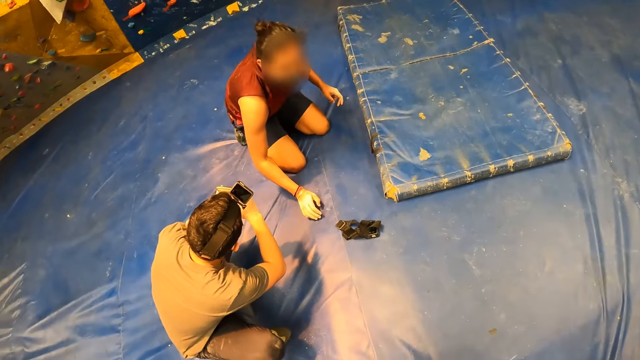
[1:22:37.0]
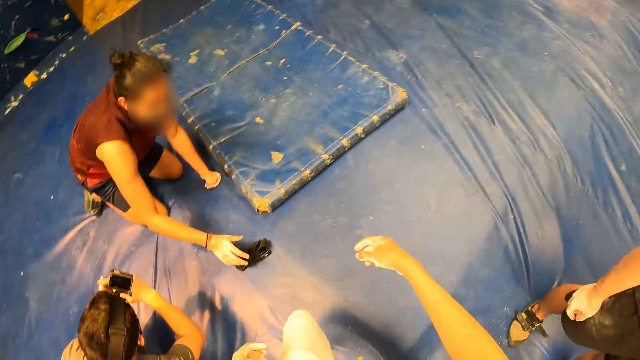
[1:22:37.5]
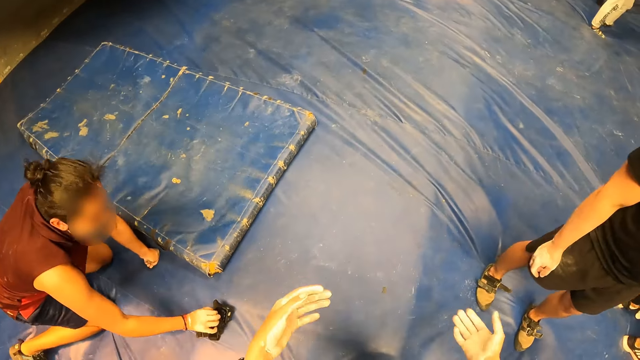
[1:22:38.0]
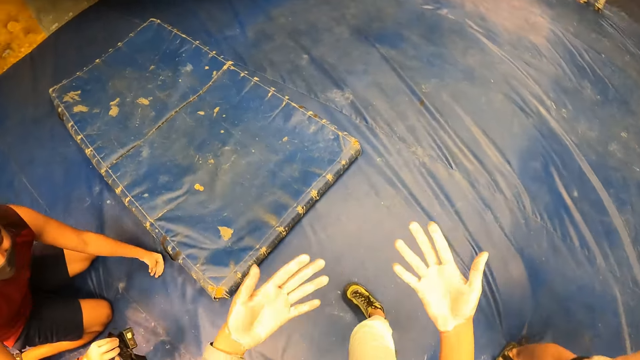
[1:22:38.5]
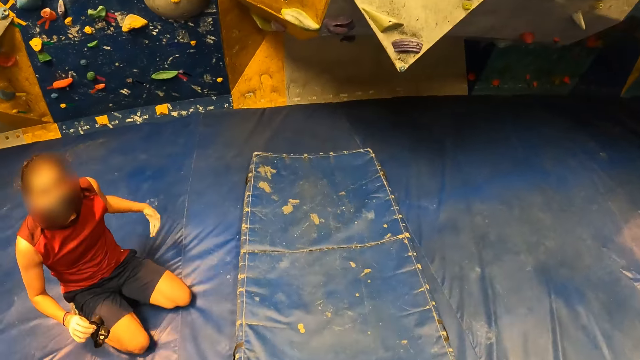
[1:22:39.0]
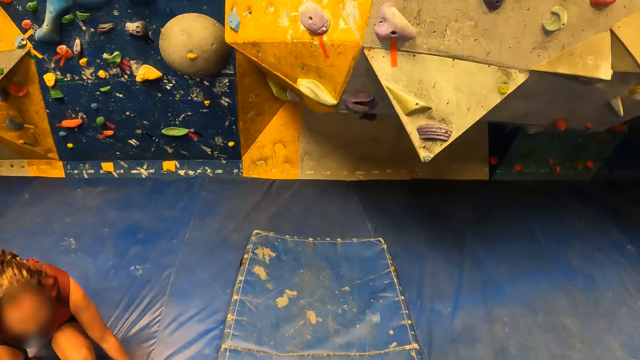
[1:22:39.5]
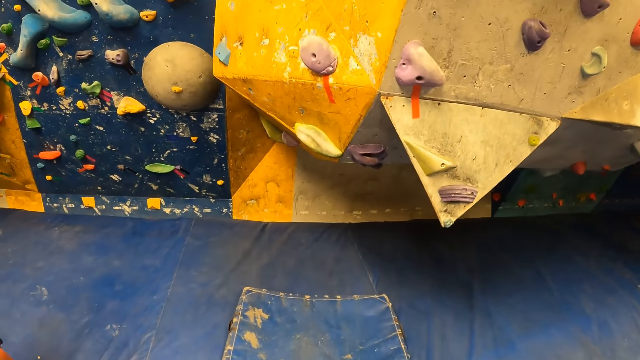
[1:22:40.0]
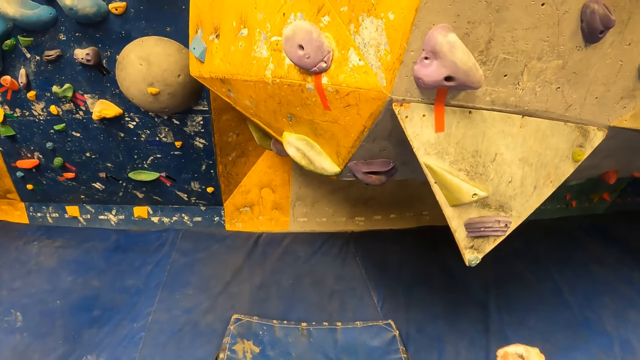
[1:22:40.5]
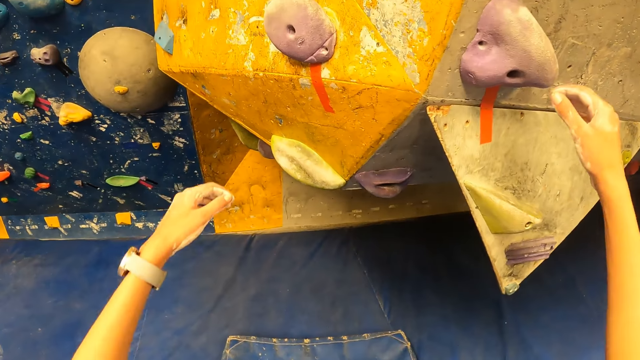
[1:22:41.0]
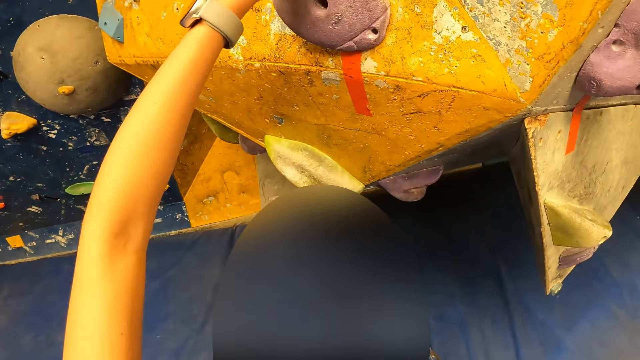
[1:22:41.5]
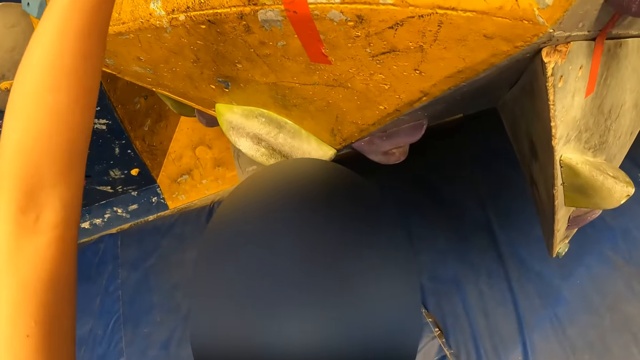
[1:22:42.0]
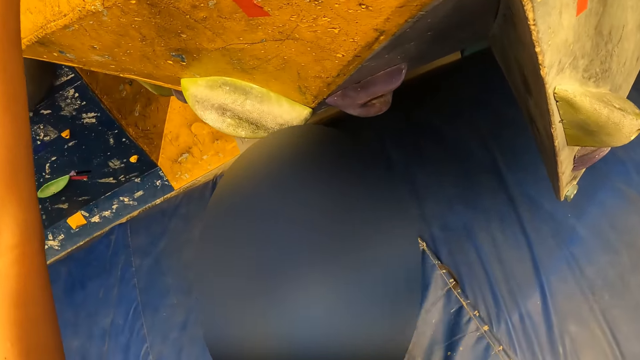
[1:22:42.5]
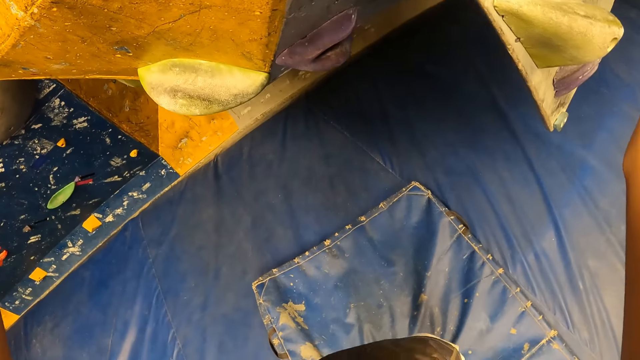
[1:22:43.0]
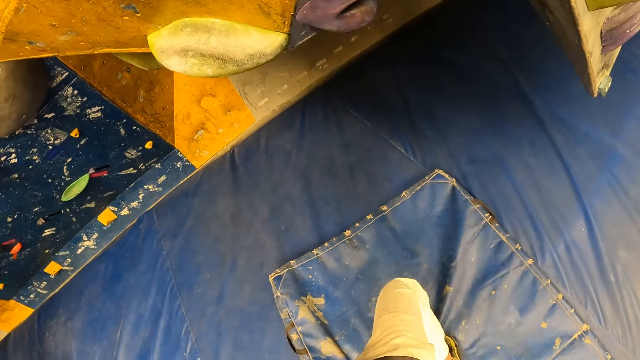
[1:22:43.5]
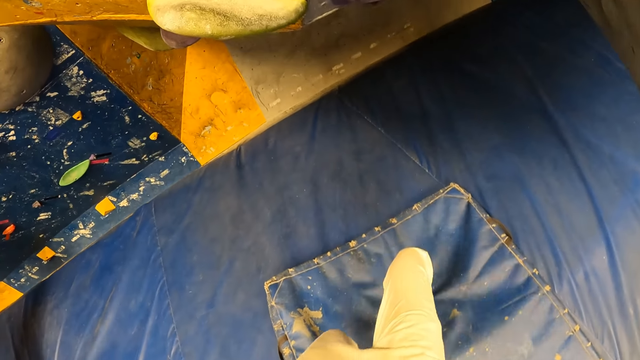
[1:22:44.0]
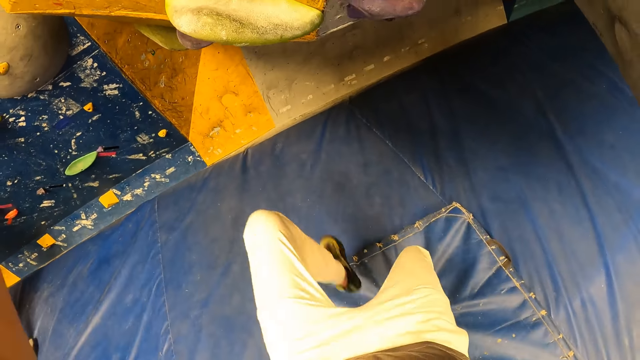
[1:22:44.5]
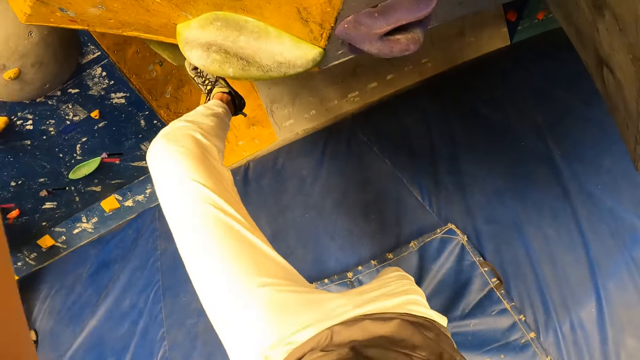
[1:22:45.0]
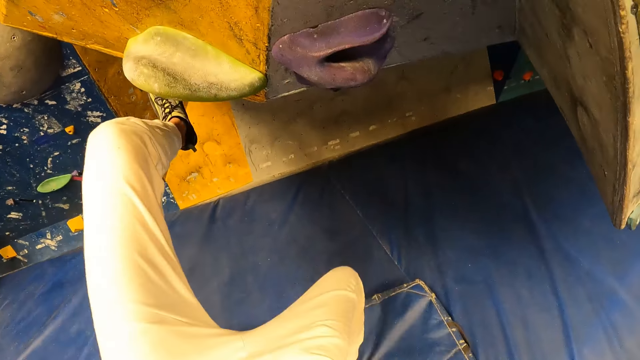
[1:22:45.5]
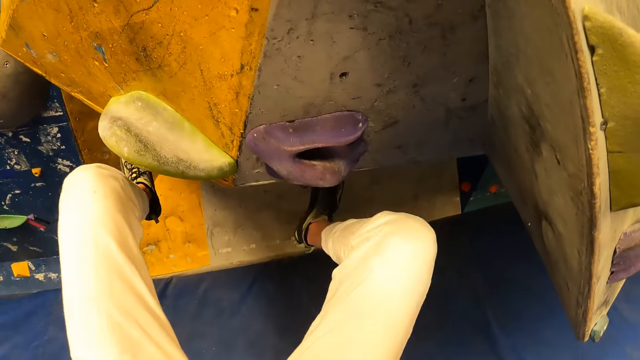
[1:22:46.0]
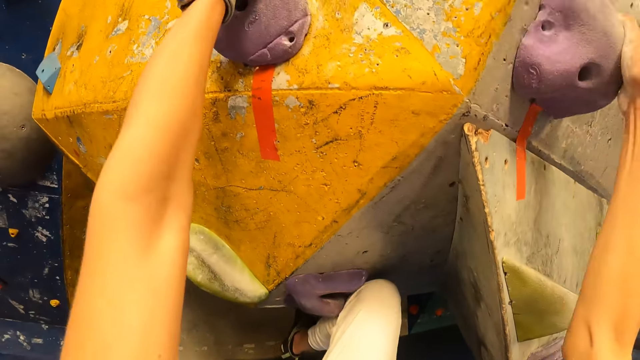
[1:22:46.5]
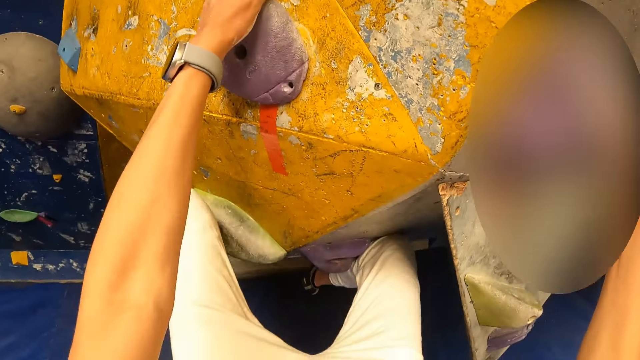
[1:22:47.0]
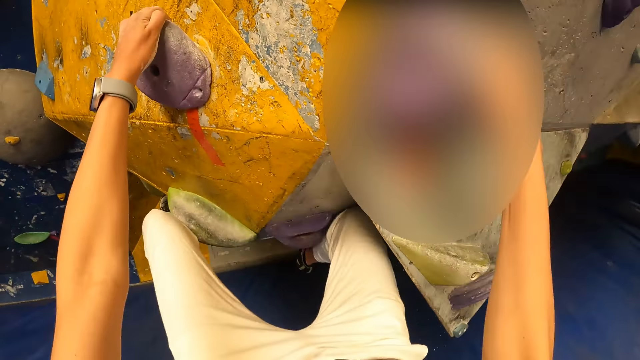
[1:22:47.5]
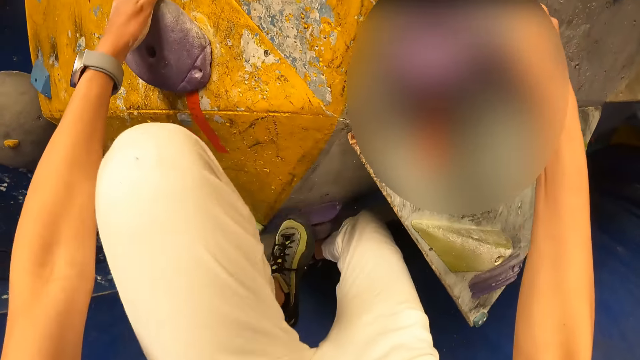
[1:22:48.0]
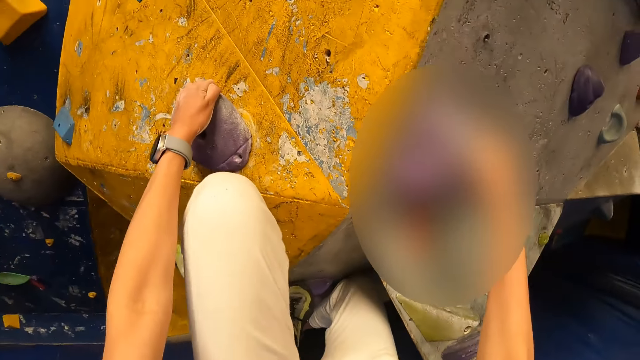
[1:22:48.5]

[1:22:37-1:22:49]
The man takes the camera on the bouldering mat with his right hand. The camera wearer walks around the boulder. They move towards the bouldering wall. They place both hands on climb holds on the bouldering wall. They climb the bouldering wall with both hands.

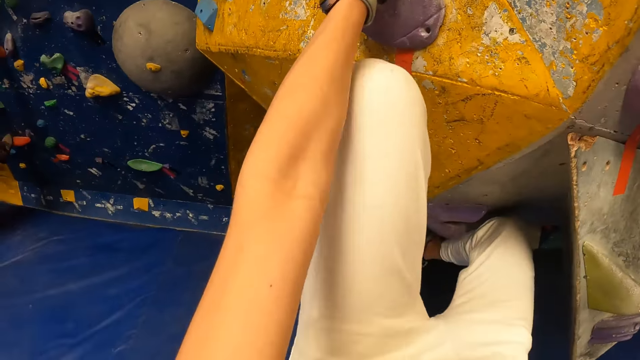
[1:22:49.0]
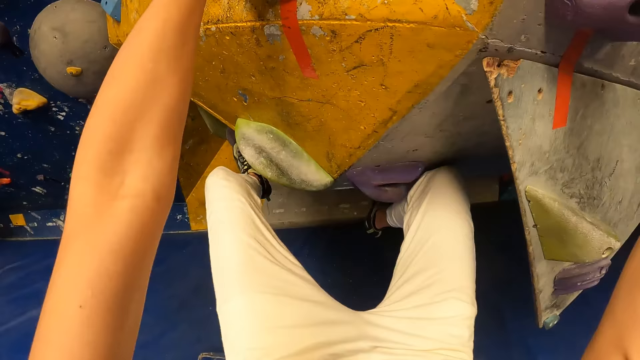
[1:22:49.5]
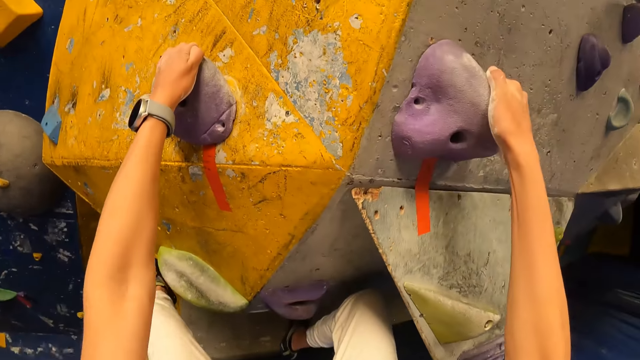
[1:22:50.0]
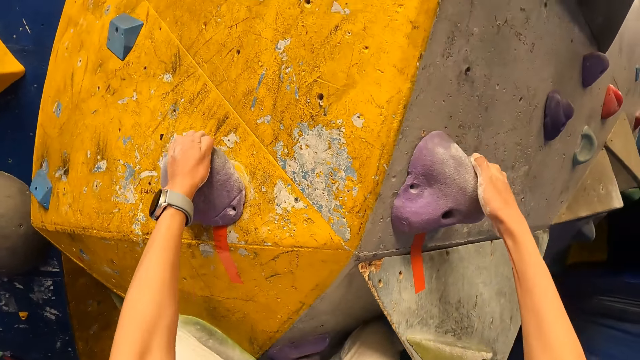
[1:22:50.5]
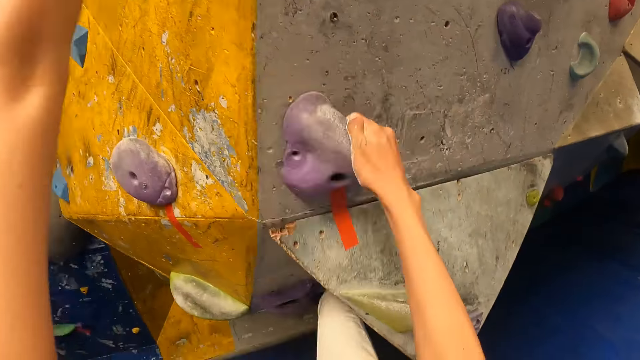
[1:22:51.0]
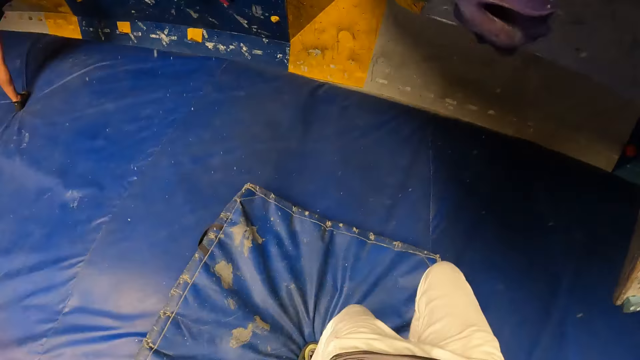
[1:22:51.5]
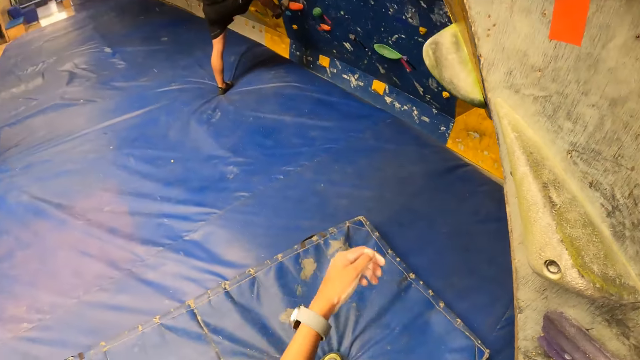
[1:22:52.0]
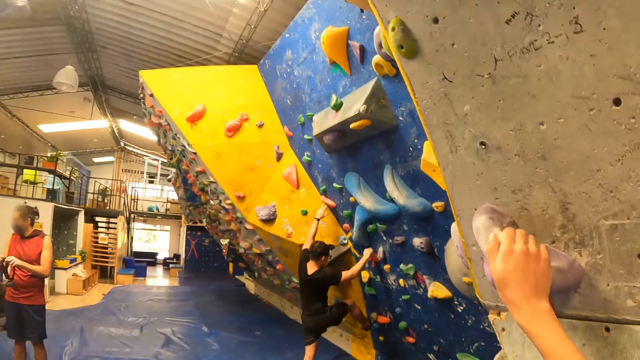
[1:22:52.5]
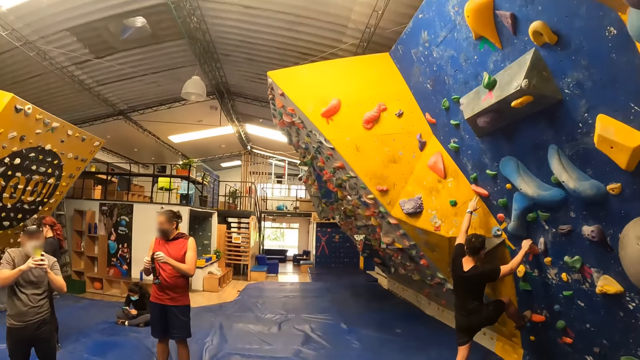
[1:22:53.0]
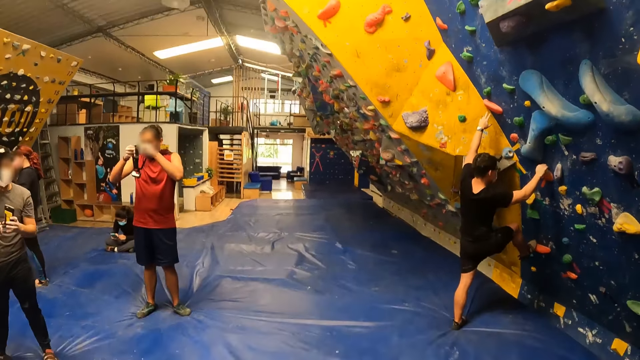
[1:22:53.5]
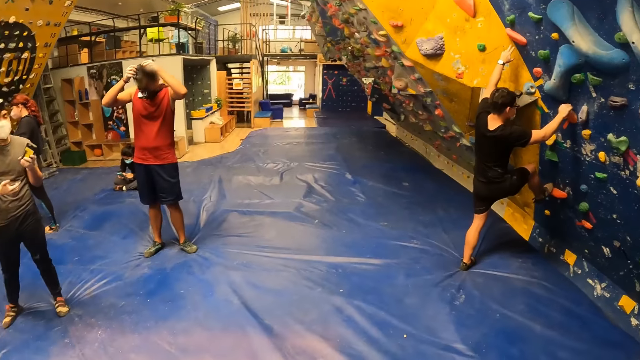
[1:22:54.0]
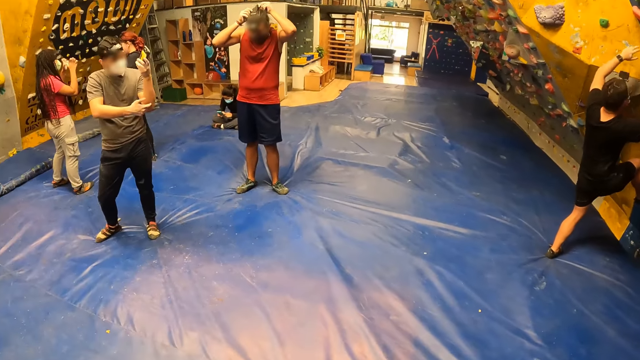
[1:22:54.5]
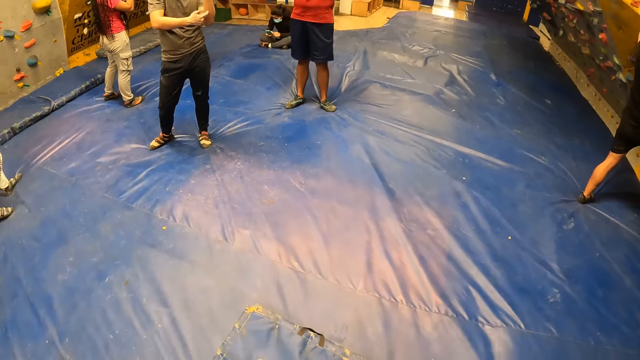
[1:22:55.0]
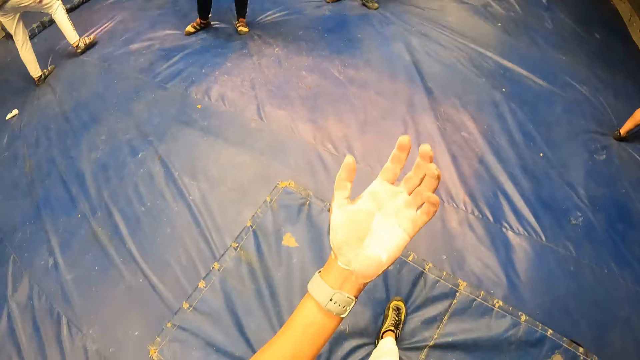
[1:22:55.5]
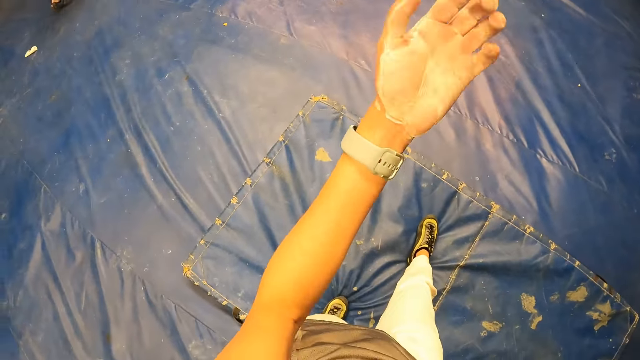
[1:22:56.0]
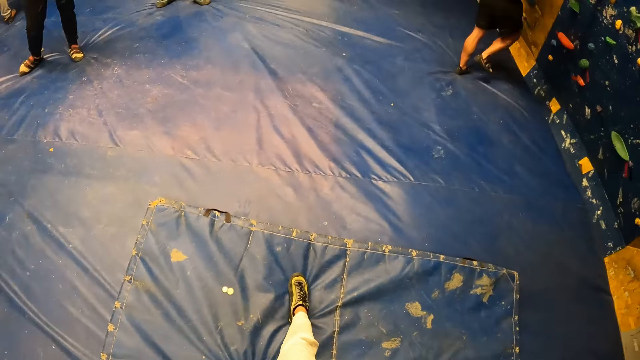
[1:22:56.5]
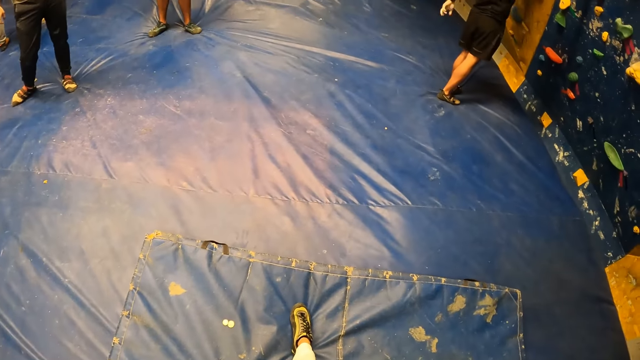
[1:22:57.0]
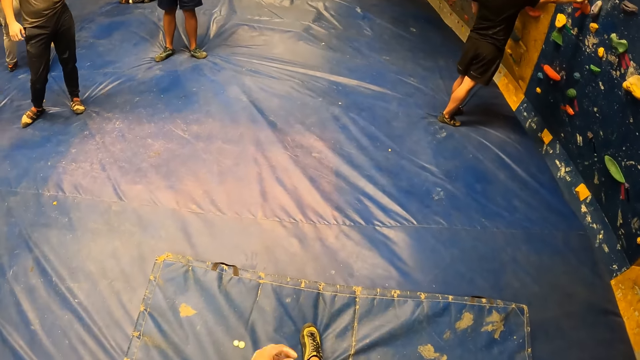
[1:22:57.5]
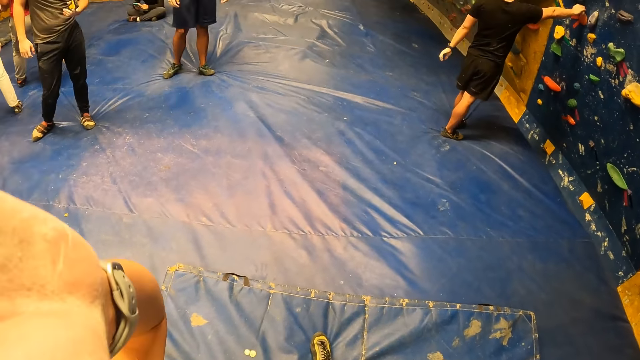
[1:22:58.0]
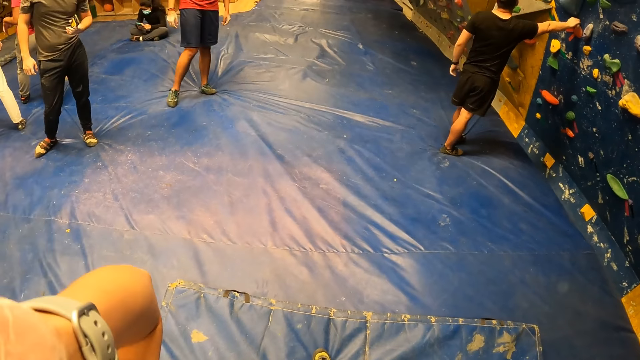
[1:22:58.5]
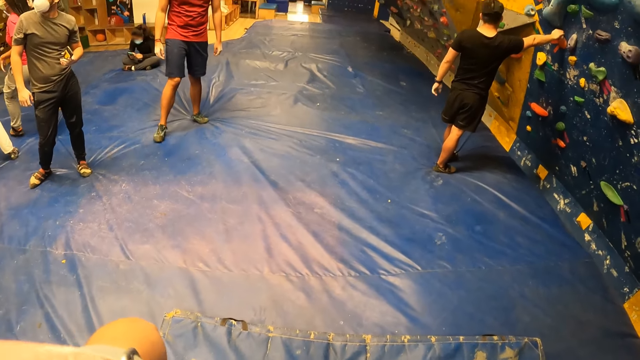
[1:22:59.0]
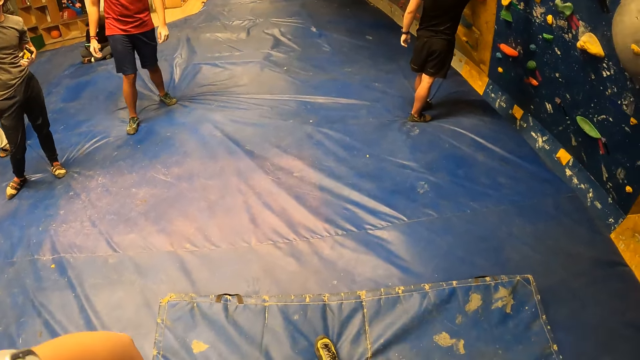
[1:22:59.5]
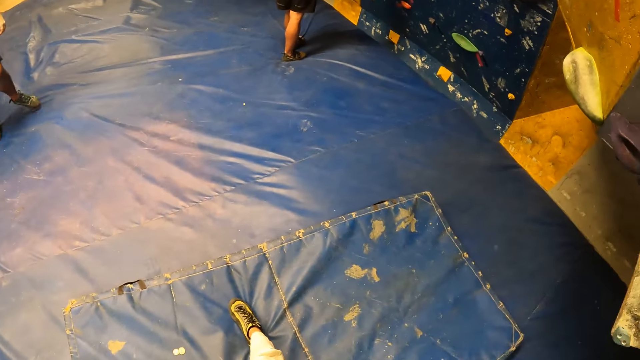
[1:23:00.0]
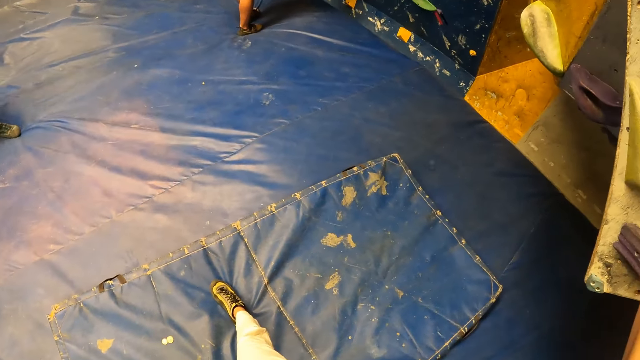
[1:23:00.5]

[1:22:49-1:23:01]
The camera wearer lands on the bouldering mat. She falls from the boulder to the floor and stares around the boulder. A boy climbs the bouldering wall with both hands. The man adjusts the camera on his head with both hands. The camera wearer moves her left hand towards her head.
